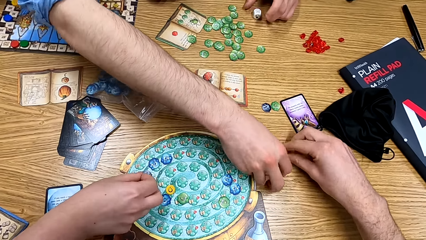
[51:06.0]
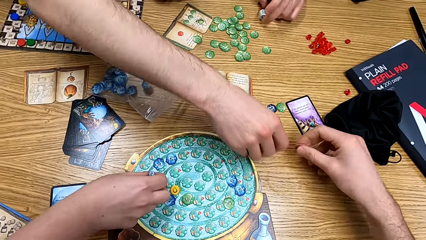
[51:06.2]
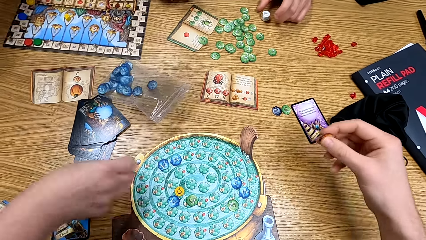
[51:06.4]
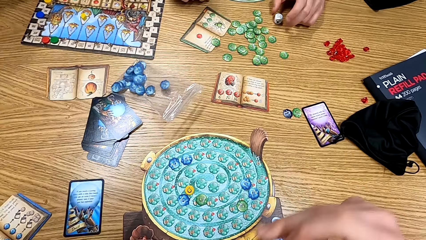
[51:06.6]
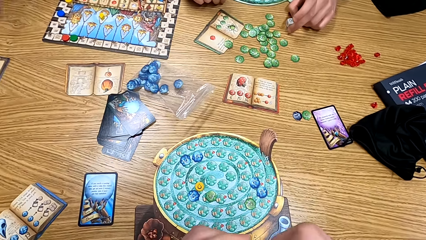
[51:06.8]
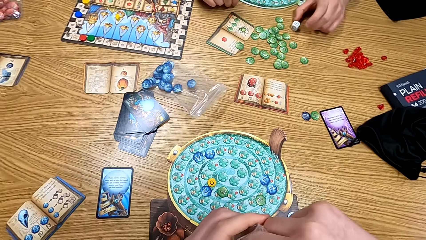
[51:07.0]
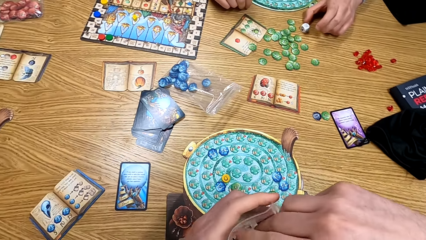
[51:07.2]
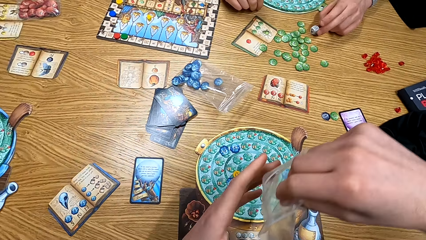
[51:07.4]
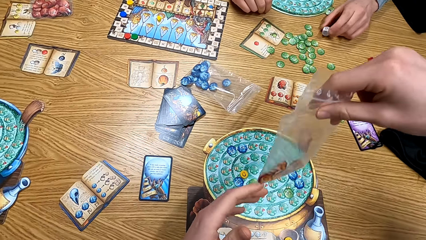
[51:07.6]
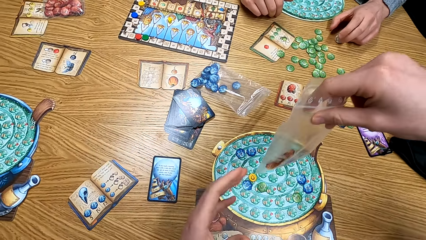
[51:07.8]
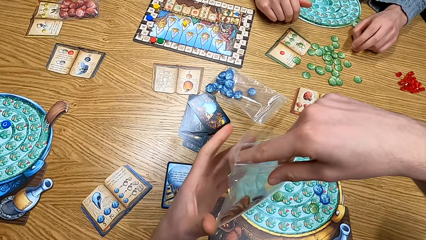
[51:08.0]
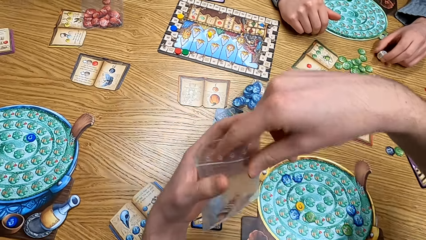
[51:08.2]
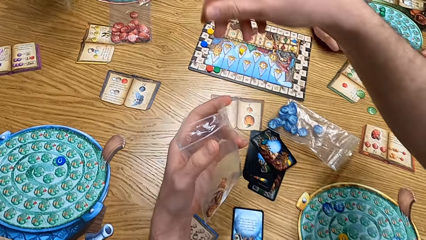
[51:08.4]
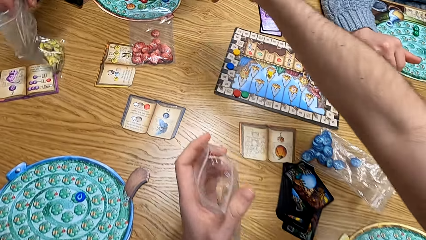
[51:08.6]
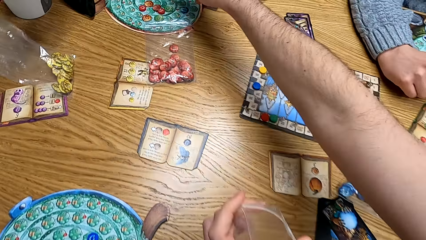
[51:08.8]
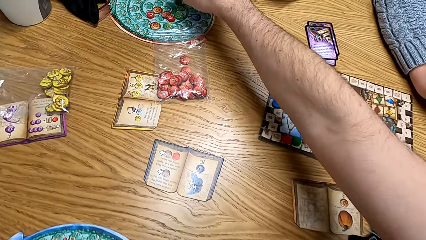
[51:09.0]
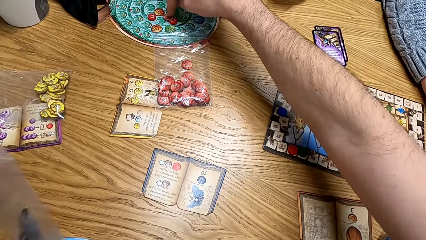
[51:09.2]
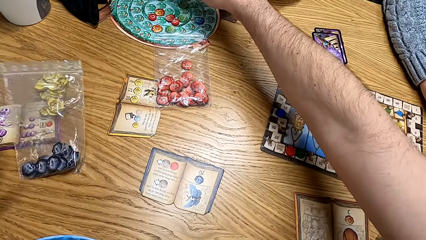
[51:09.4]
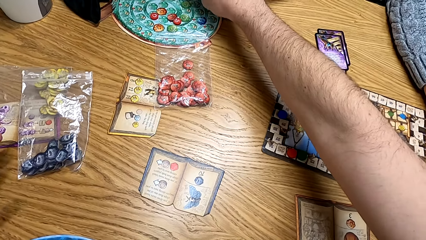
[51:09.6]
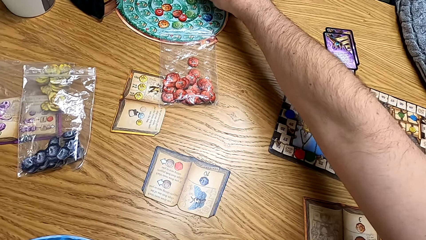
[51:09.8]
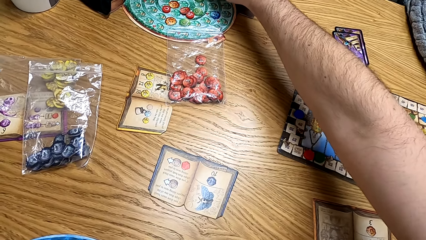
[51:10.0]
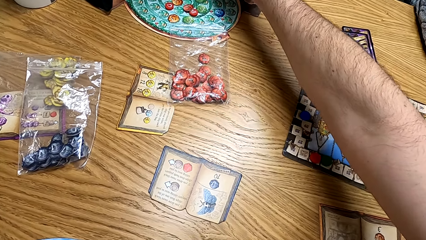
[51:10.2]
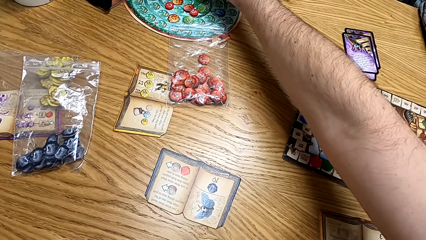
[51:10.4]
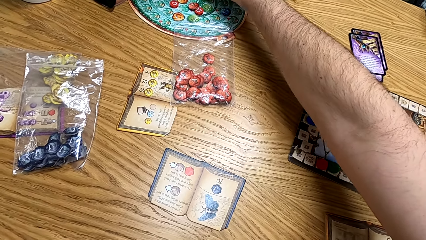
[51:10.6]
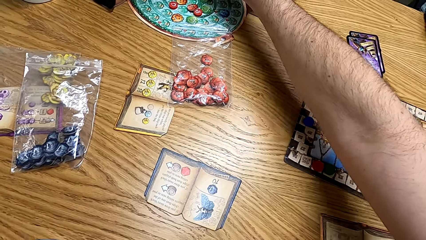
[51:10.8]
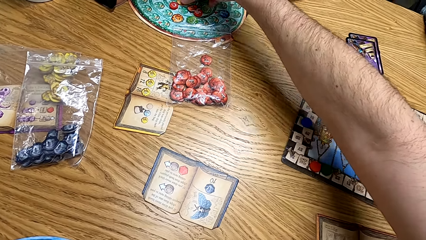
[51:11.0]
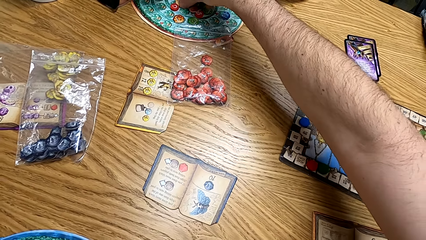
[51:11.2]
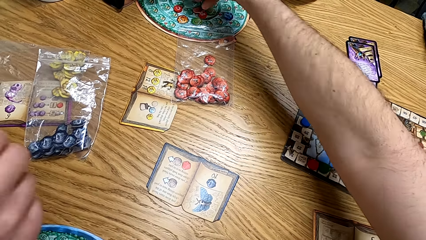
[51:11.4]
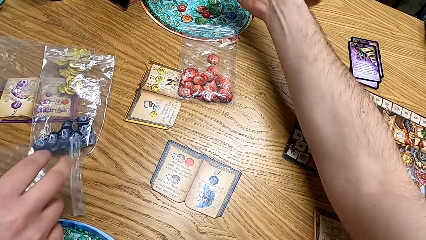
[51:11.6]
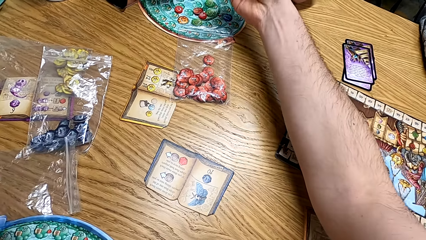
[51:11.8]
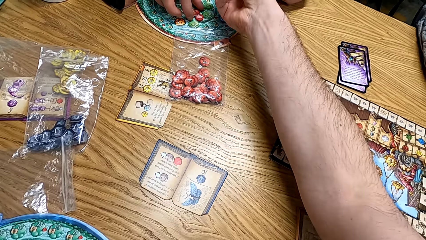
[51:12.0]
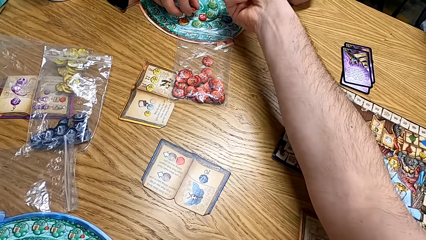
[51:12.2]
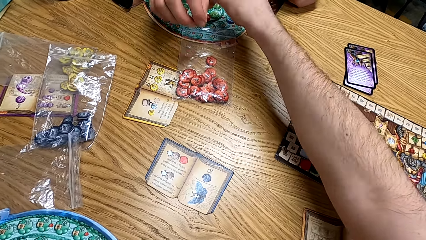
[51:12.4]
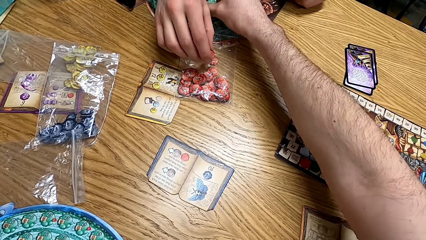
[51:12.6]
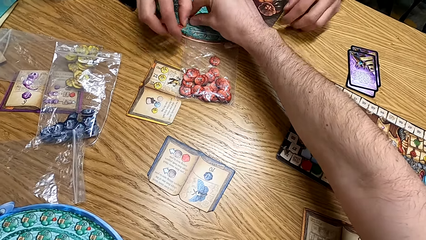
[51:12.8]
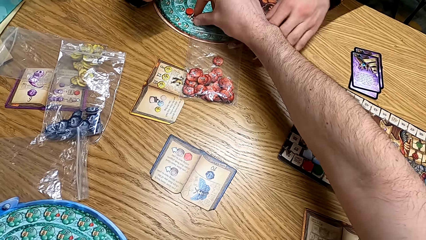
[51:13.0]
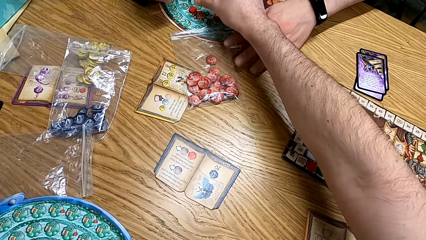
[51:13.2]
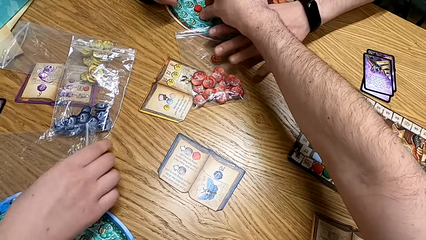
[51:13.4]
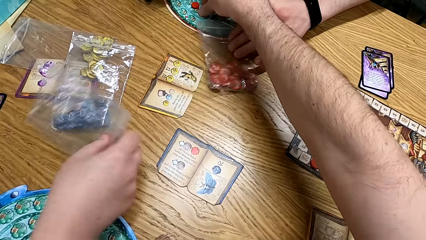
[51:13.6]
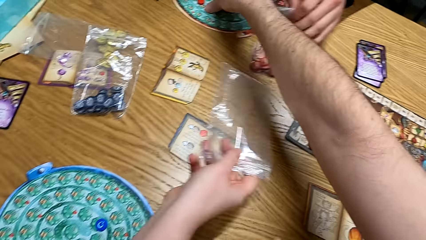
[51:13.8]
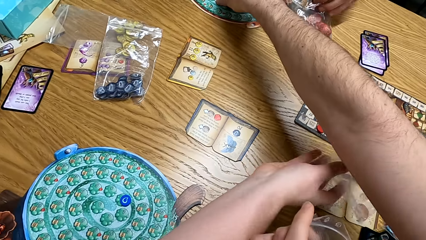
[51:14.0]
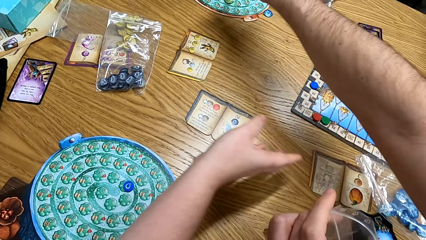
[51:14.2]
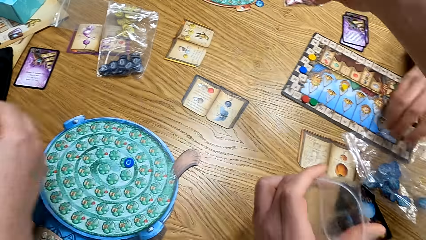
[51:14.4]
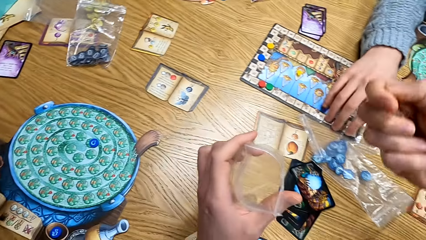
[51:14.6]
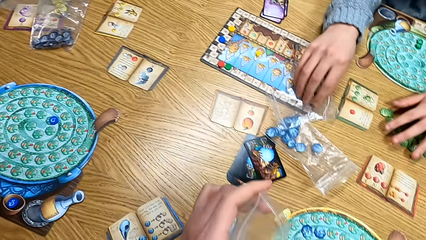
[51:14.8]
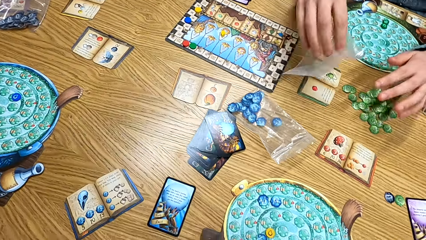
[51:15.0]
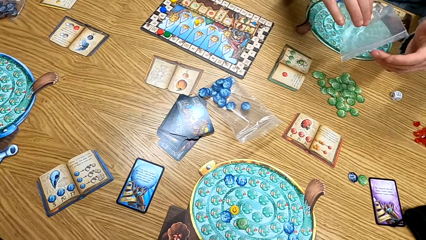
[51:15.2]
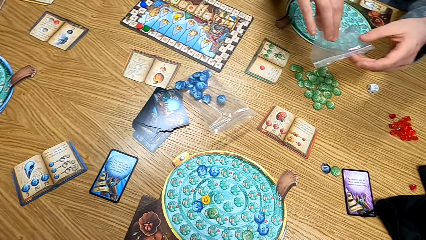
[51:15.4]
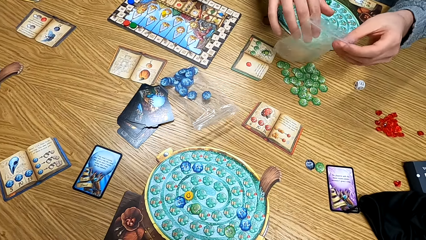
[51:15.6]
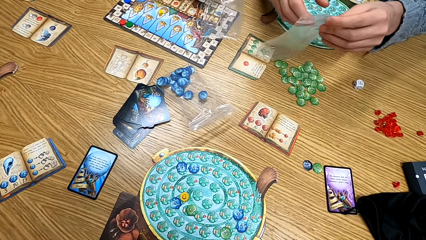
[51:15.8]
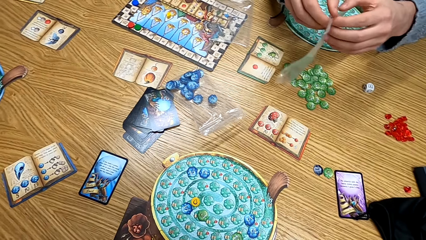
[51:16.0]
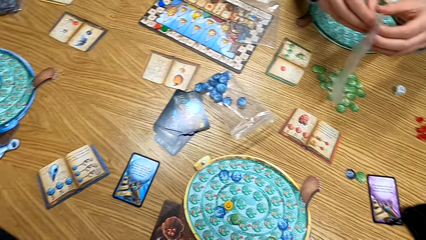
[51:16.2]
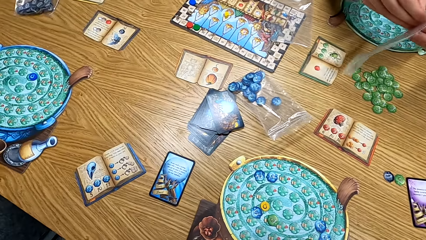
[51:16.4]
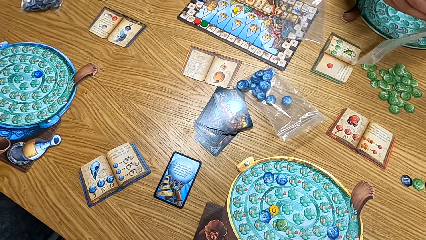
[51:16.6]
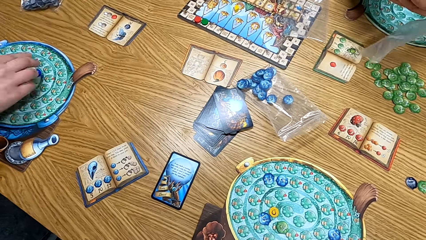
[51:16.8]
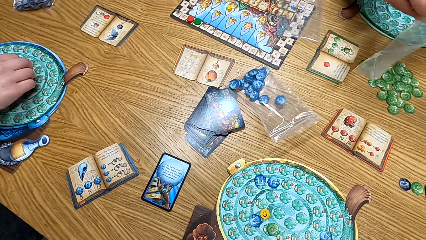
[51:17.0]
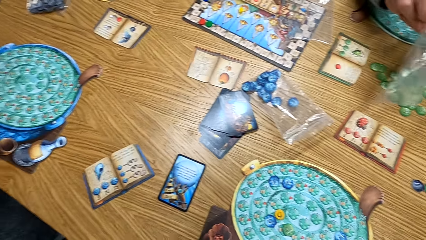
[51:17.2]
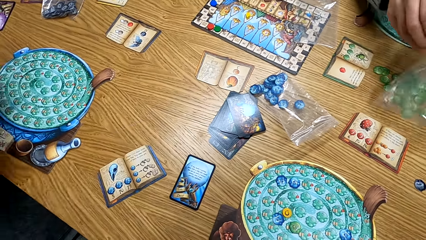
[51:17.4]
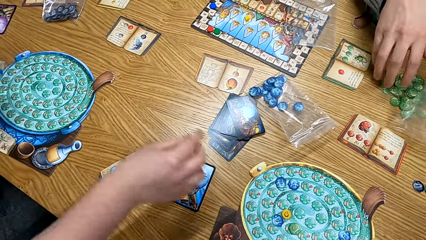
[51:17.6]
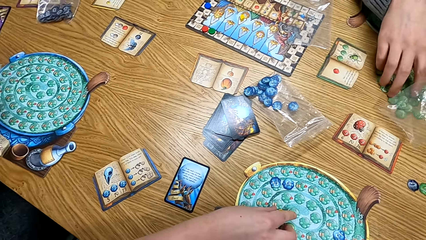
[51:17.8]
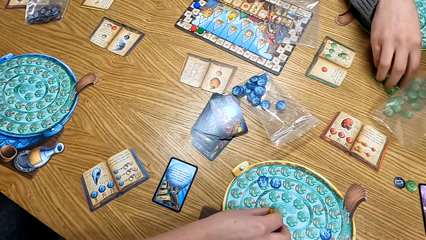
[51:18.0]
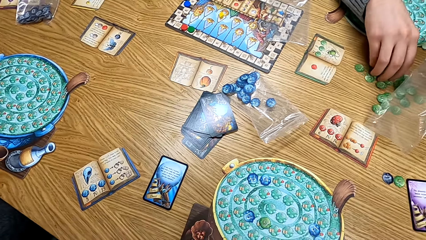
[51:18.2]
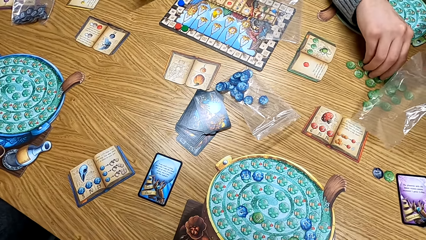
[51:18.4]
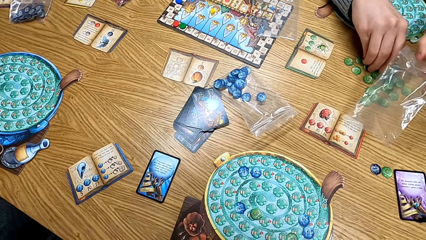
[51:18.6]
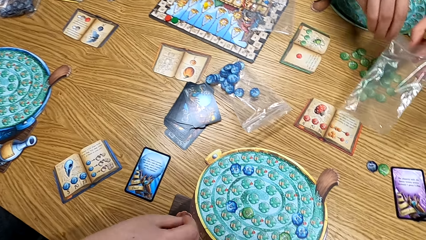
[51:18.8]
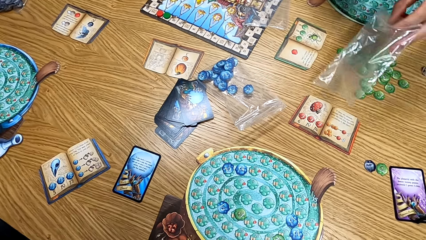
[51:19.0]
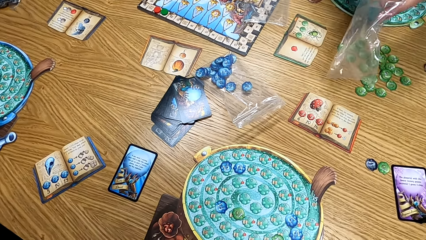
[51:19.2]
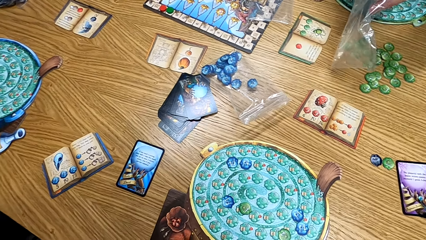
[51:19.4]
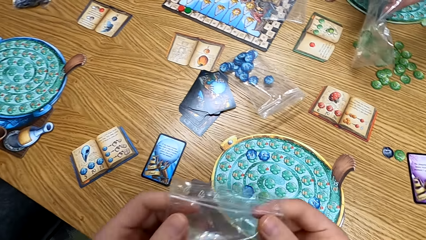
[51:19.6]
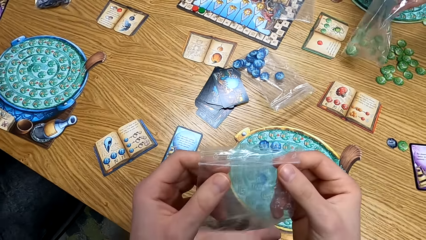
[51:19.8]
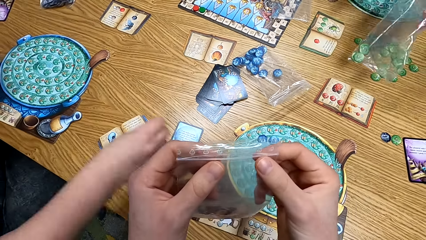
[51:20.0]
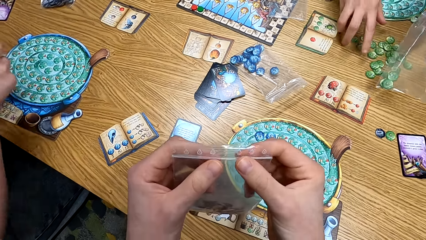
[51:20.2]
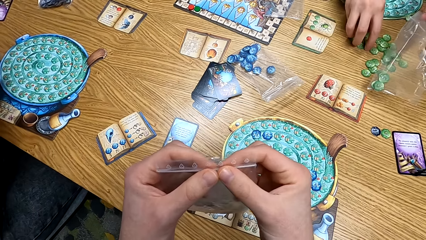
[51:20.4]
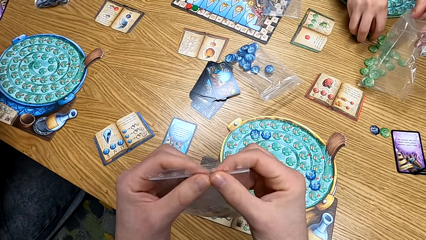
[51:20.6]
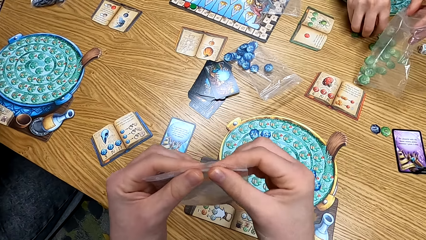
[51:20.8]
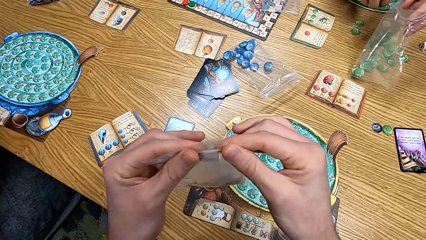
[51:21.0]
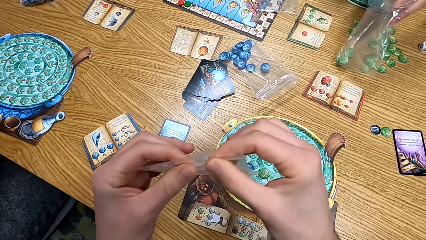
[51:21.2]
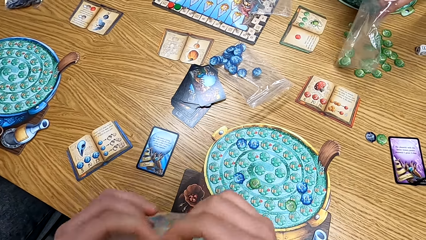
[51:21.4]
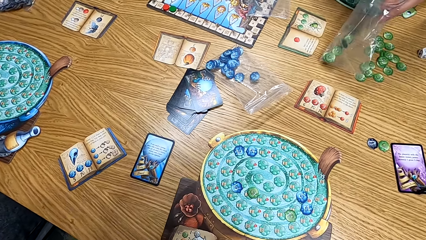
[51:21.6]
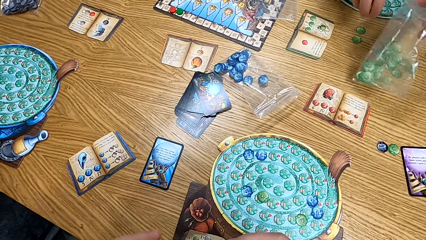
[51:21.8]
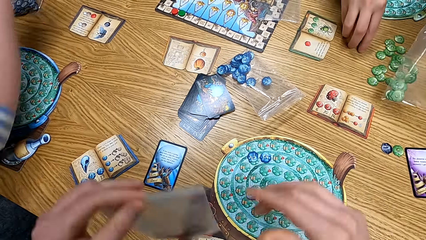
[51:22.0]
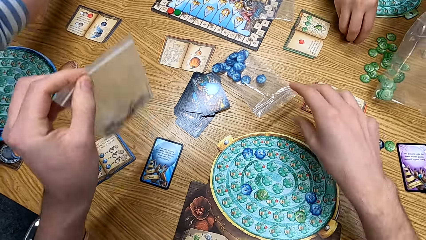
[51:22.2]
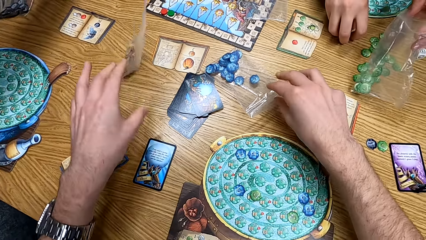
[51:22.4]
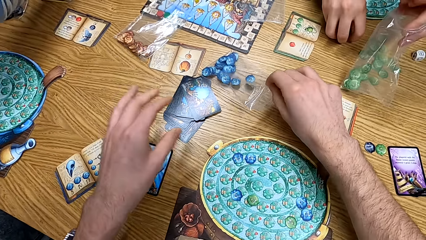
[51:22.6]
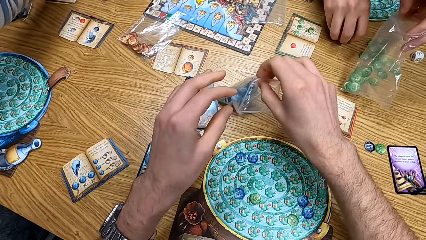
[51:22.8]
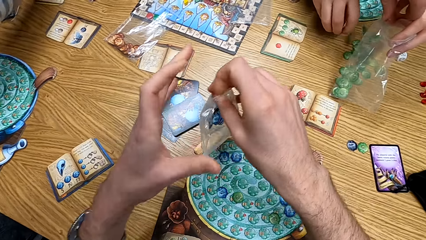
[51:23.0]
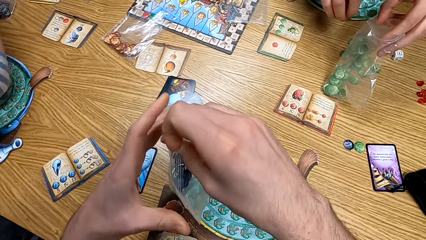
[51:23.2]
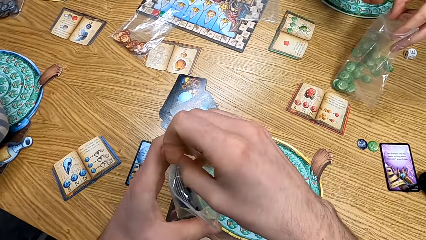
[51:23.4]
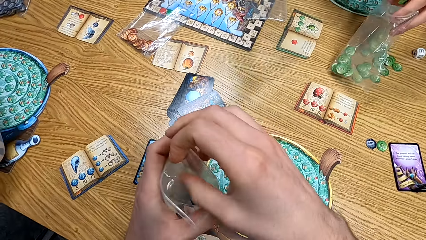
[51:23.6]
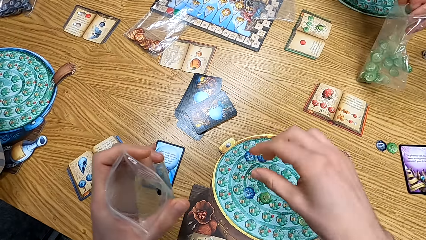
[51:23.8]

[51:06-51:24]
A person takes the chips on the table. The camera wearer picks up tokens from the table. A man picks up a polythene bag. Another man puts a polythene bag on the table. A third man picks up a polythene bag. The third man puts the tokens in the polythene bag. The camera wearer seals the polythene bag. They put a polythene bag on the table.
